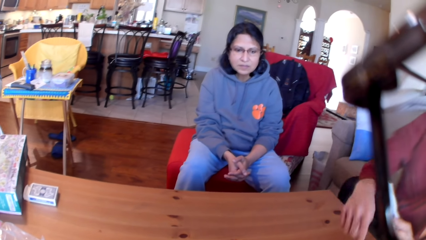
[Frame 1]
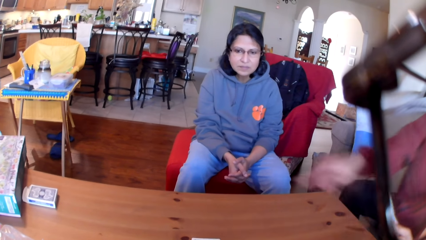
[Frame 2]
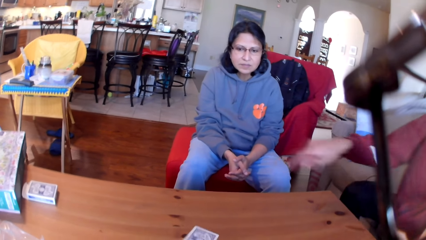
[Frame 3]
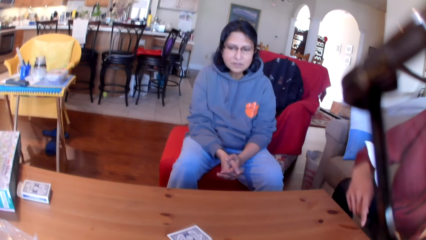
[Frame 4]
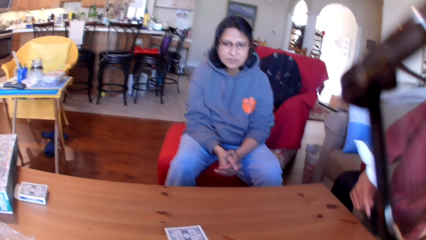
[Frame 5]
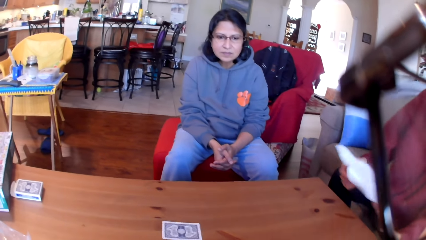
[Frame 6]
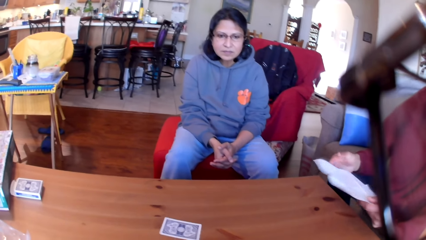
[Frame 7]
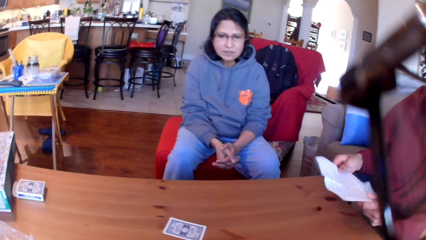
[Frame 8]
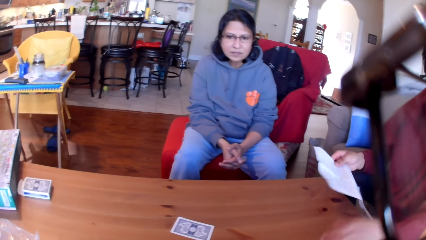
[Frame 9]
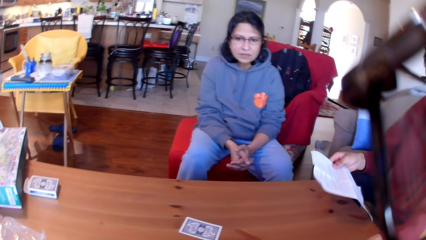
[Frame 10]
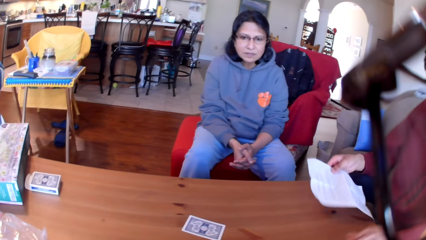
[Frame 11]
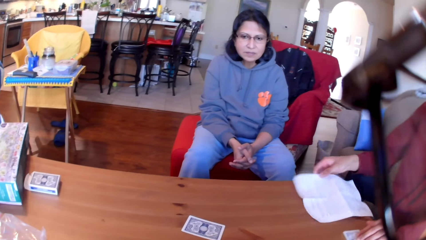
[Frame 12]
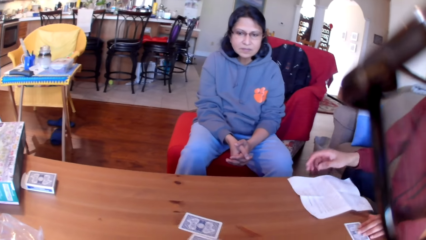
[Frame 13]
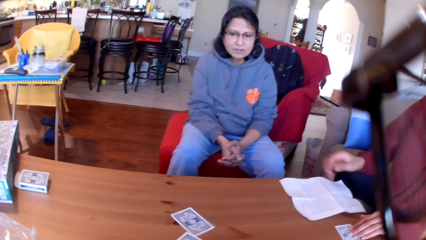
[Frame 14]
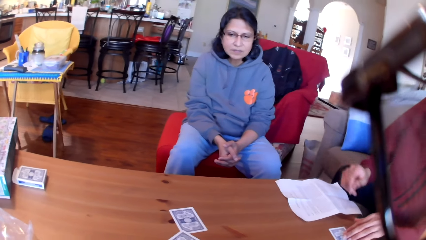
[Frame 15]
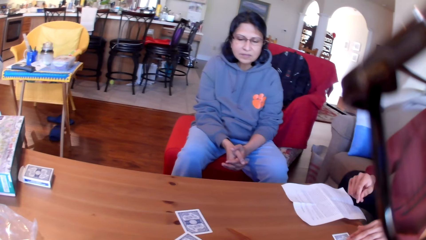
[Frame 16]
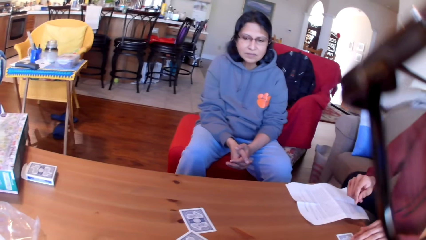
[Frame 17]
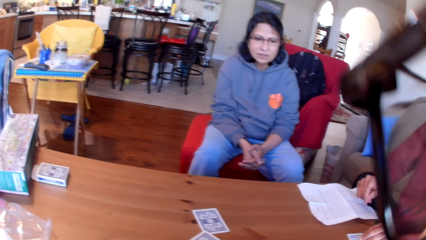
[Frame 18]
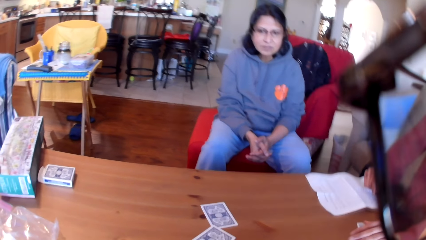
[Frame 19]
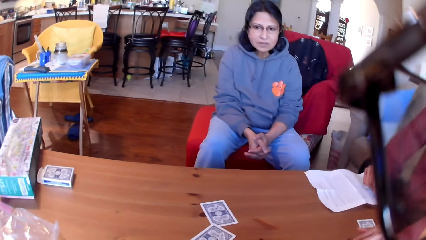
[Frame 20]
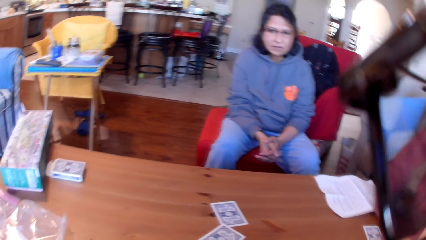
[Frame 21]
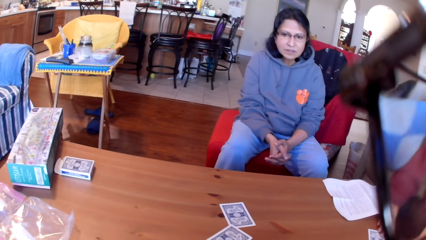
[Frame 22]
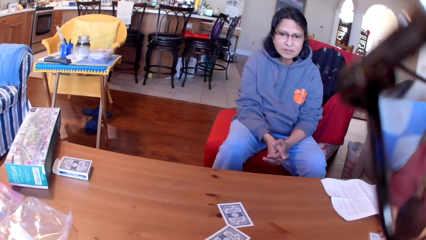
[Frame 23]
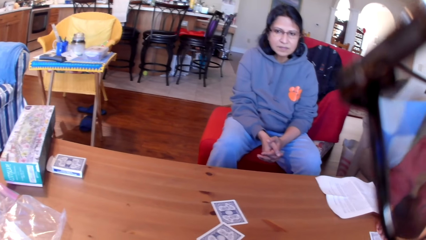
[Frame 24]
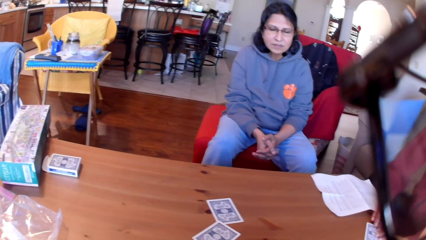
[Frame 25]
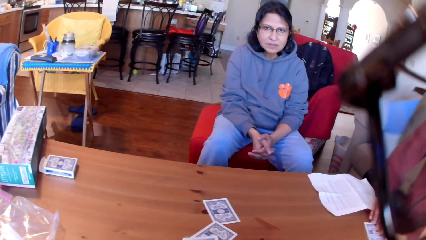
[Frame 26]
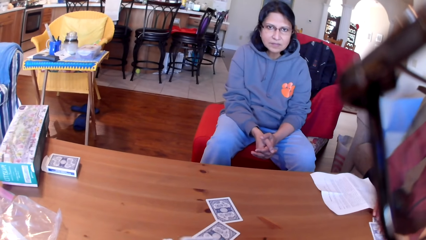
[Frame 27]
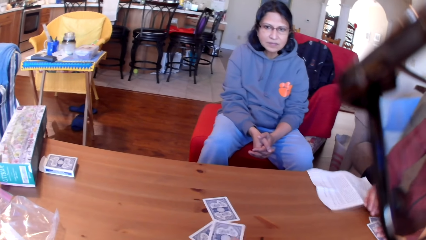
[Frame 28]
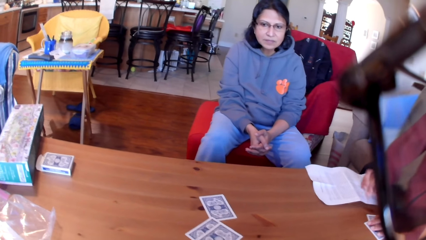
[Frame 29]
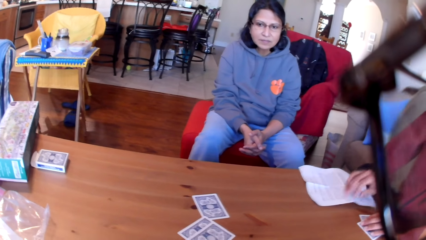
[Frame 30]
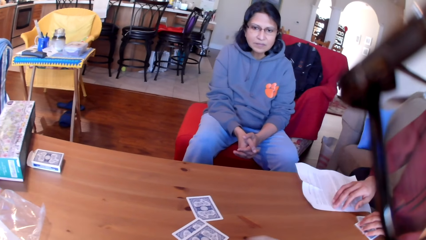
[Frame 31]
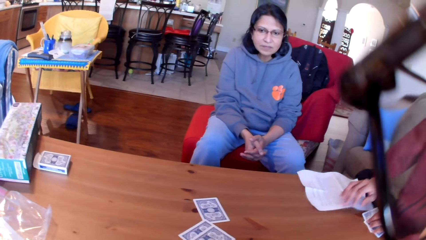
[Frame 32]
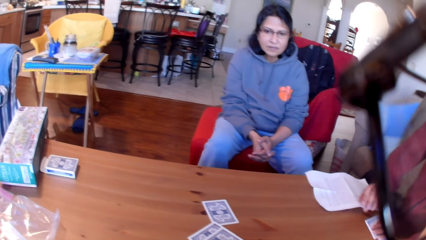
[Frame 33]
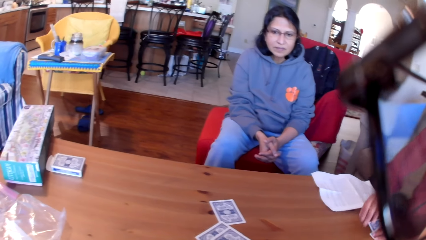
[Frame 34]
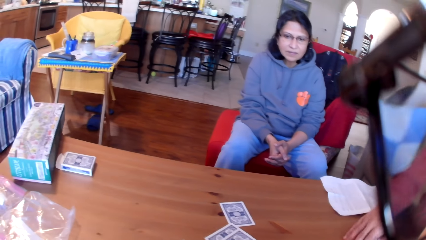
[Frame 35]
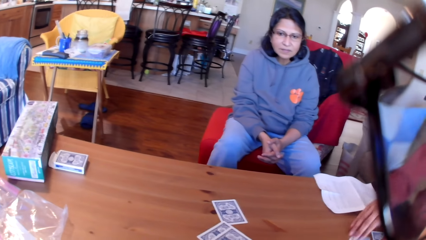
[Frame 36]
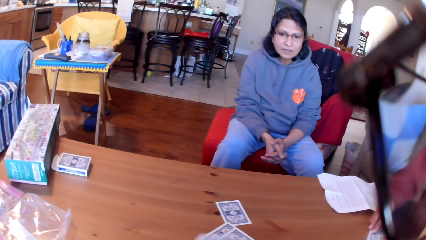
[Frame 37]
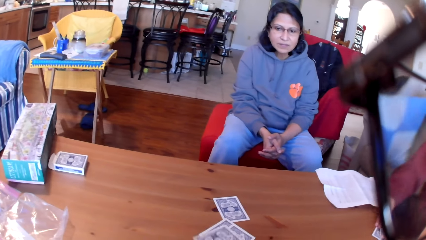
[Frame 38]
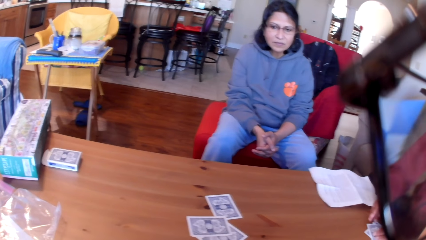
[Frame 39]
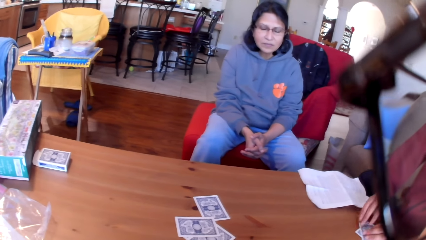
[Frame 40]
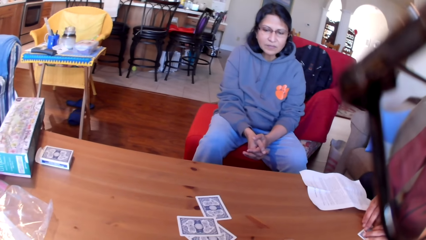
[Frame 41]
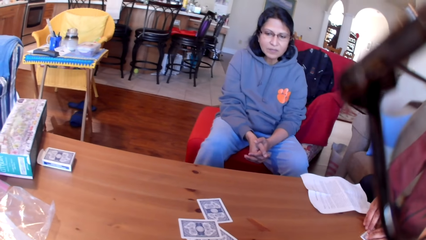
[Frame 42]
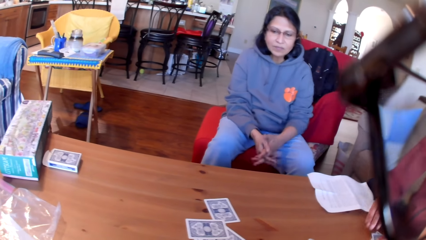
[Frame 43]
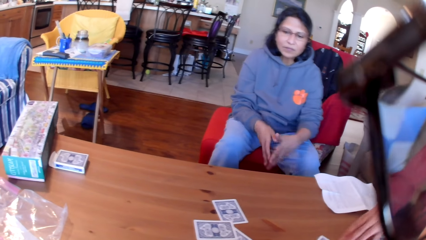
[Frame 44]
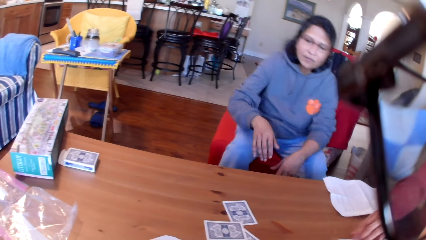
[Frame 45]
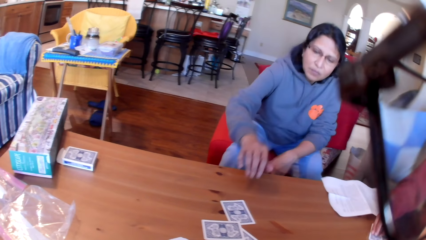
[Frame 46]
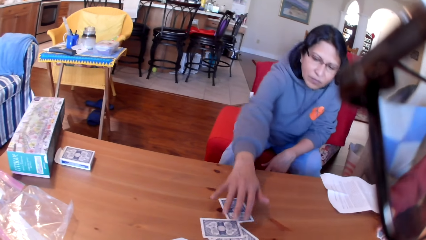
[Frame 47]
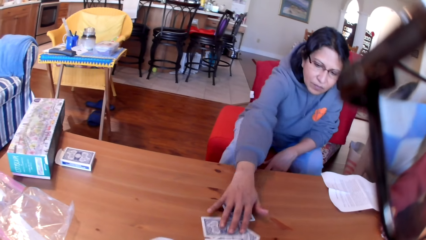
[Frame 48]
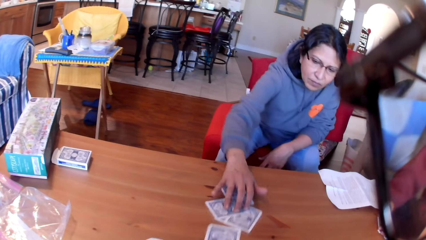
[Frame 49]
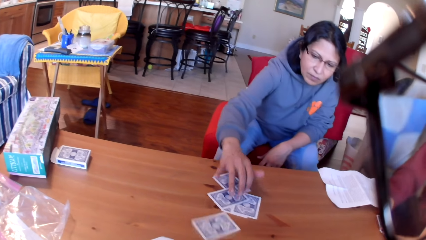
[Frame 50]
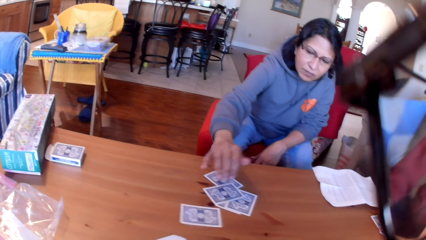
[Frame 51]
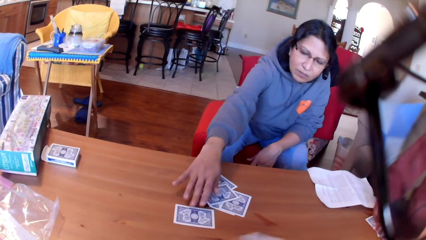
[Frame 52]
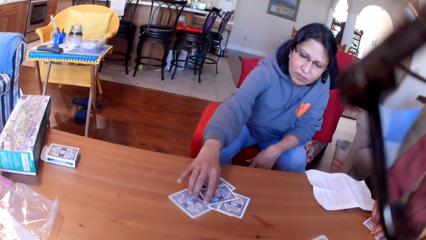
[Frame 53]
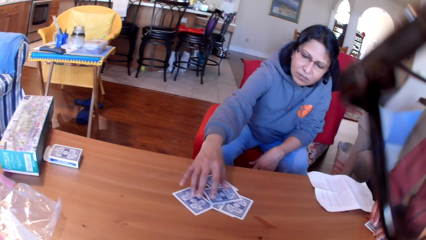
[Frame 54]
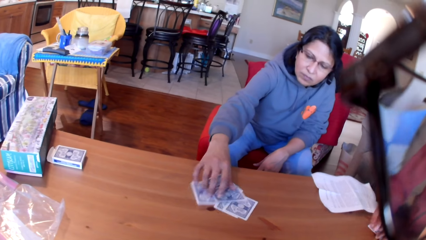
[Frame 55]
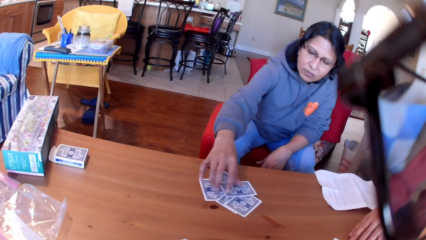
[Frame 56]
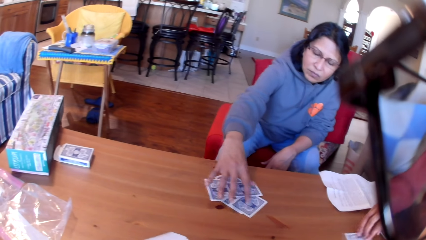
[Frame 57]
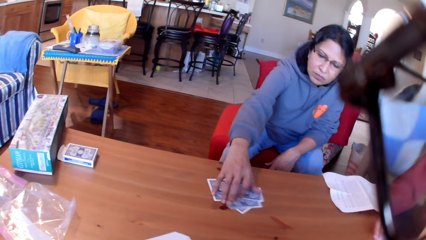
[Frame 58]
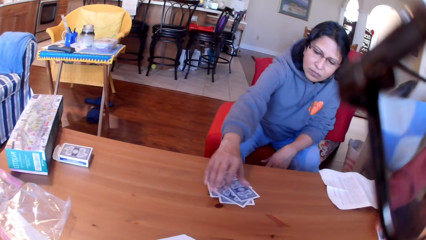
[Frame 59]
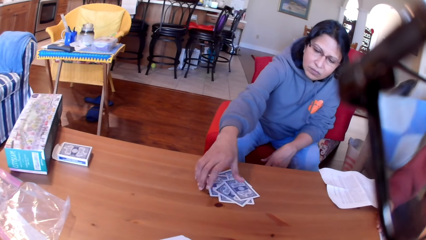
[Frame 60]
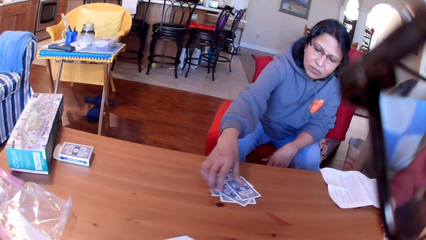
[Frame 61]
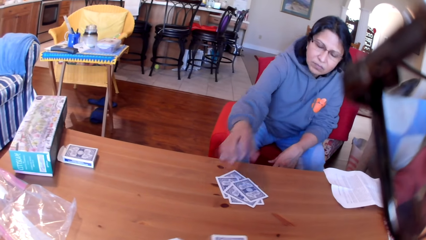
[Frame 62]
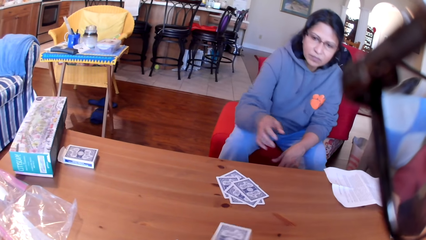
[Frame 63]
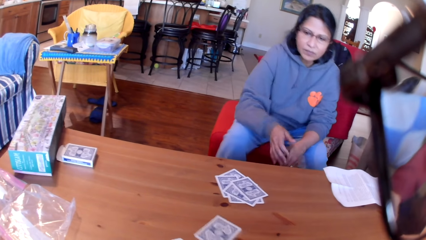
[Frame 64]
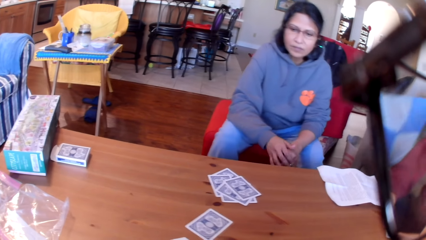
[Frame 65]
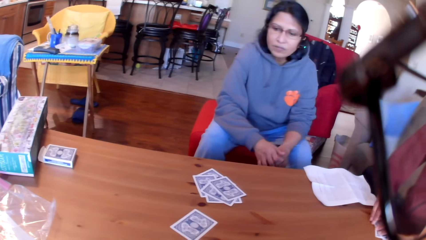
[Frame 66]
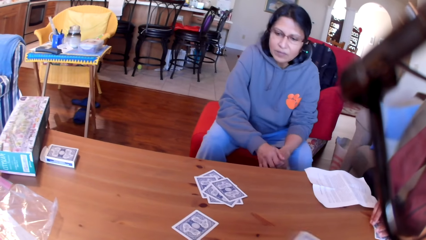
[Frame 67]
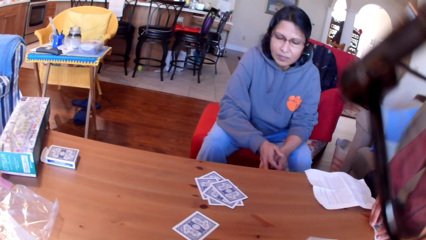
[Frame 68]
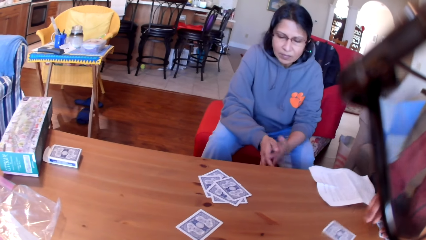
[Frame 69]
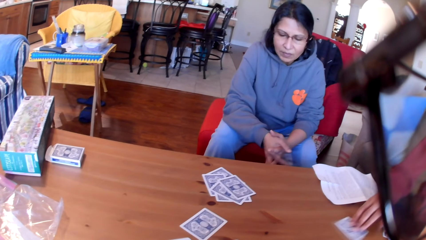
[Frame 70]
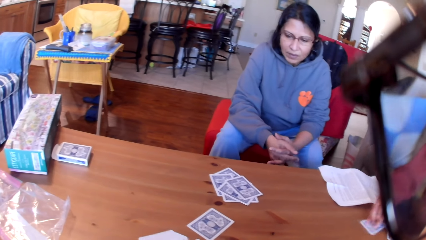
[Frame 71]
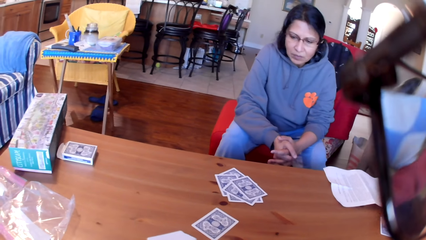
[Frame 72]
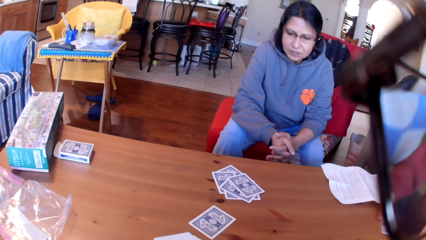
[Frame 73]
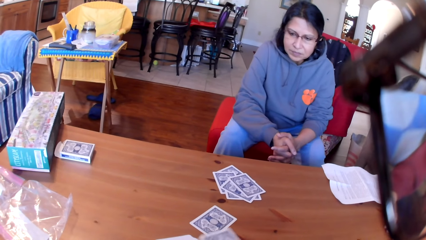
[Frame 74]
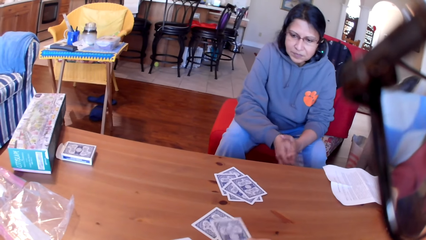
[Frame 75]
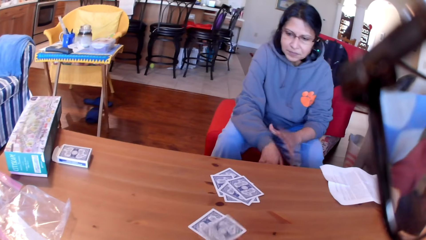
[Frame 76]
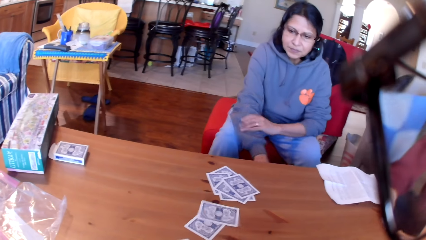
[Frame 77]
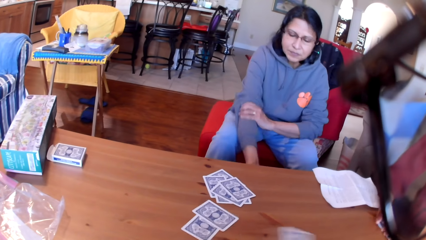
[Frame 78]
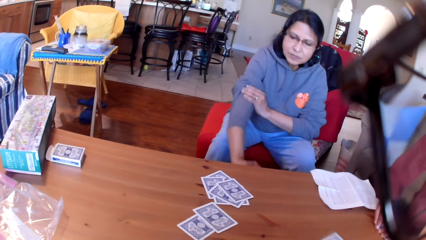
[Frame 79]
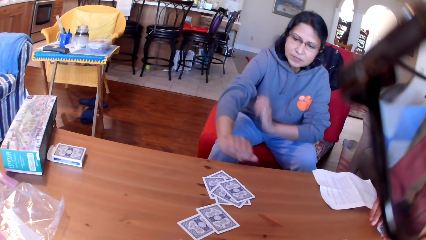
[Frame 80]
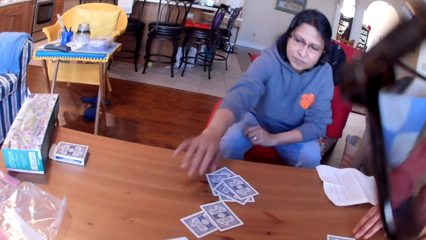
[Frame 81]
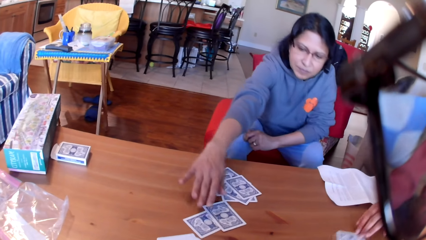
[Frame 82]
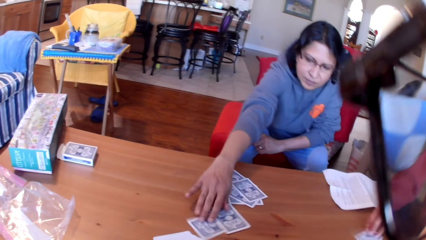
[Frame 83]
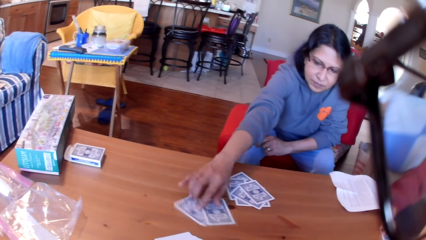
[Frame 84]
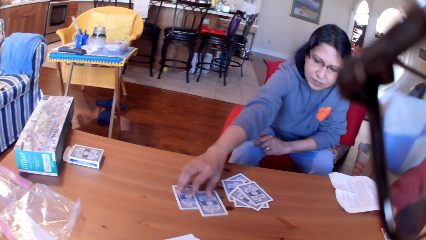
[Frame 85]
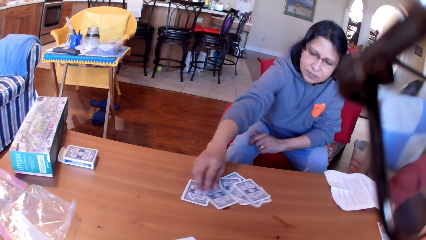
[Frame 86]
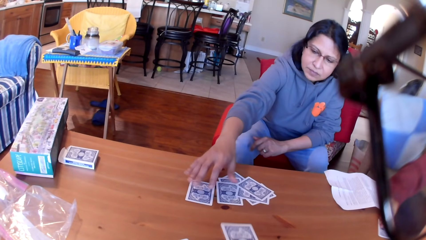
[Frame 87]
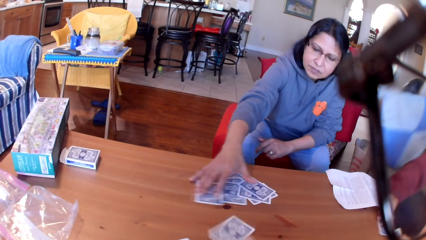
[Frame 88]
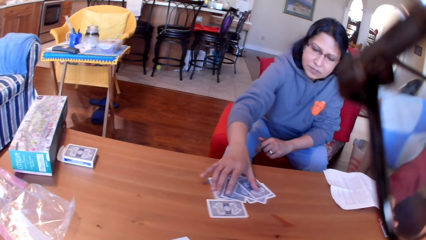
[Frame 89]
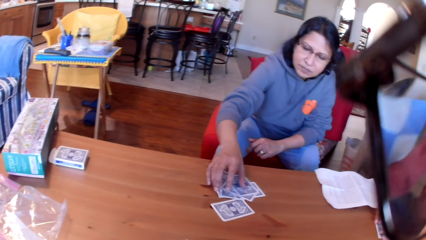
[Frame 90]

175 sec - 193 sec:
A man moves his hand on the table. The camera wearer places cards on the table. The man drops a paper on the table and picks up a card. The camera wearer moves the card on the table. The man moves the cards on the table. A woman moves the cards on the table. The woman touches the cards on the table. The camera wearer puts the cards on the table one by one. The woman moves the cards on the table.
